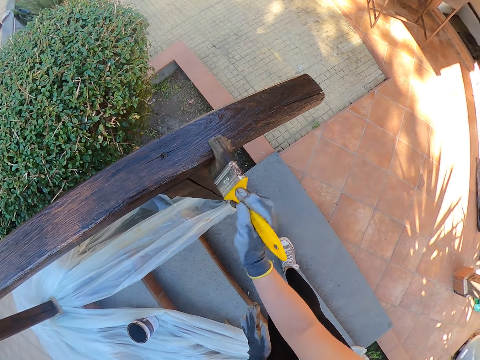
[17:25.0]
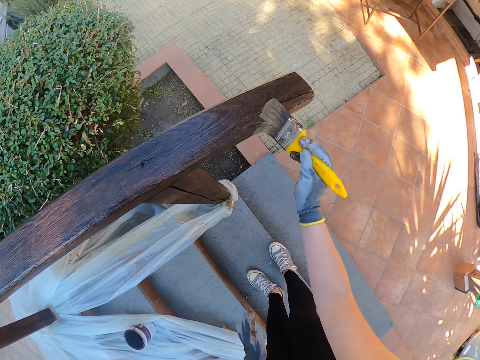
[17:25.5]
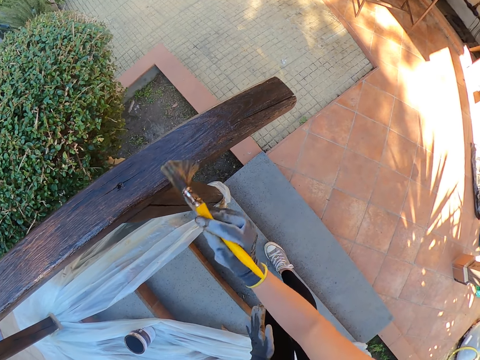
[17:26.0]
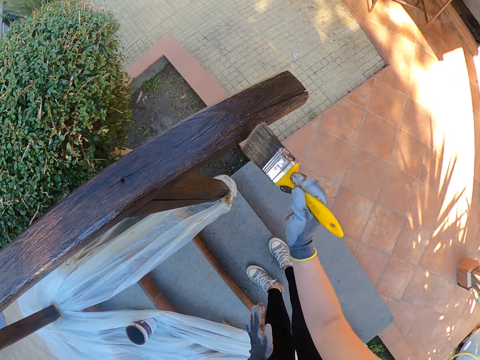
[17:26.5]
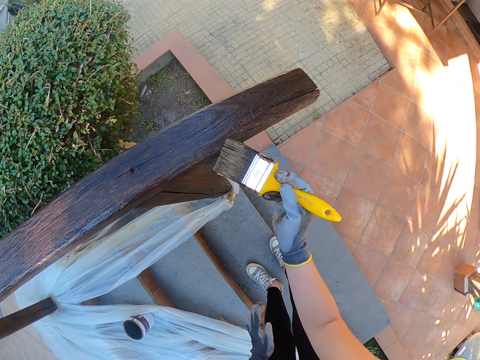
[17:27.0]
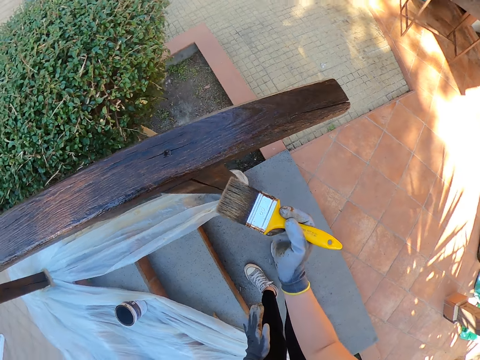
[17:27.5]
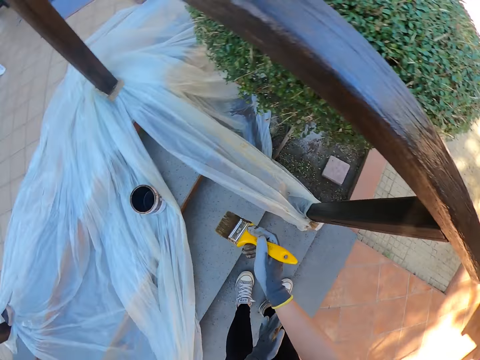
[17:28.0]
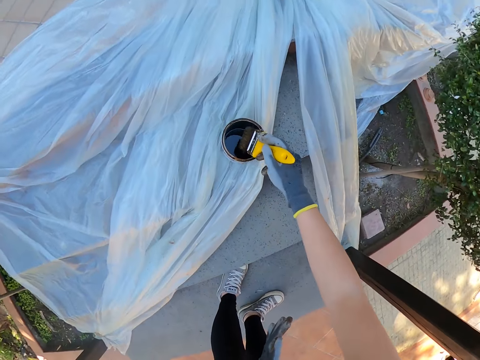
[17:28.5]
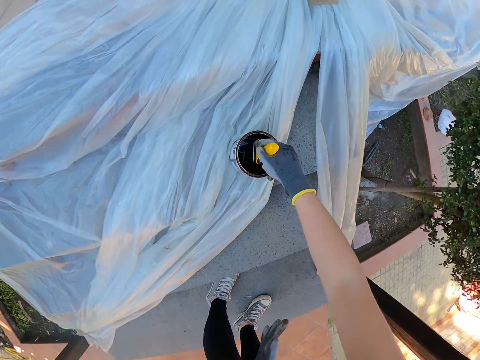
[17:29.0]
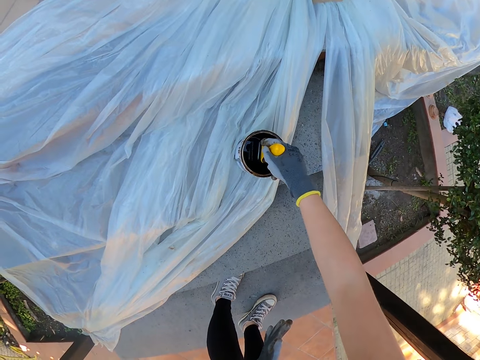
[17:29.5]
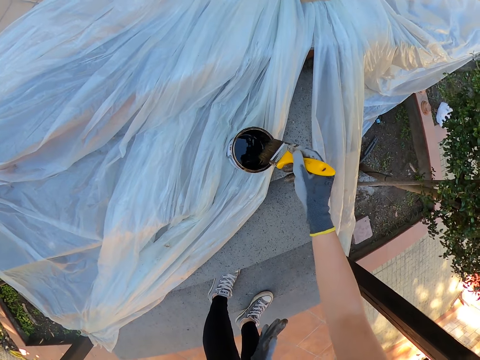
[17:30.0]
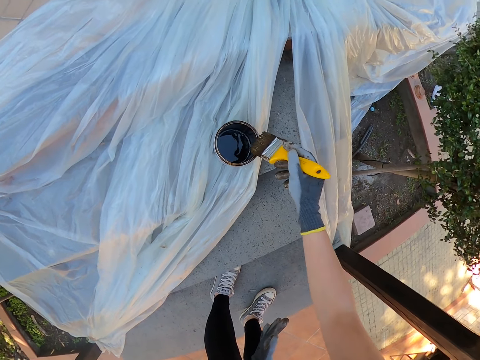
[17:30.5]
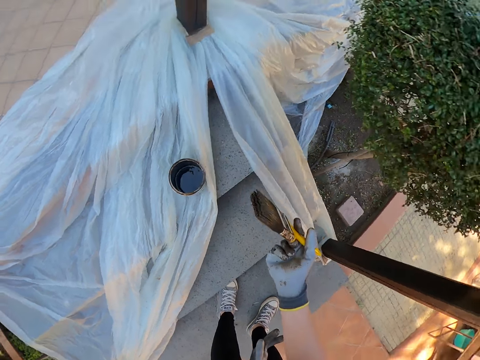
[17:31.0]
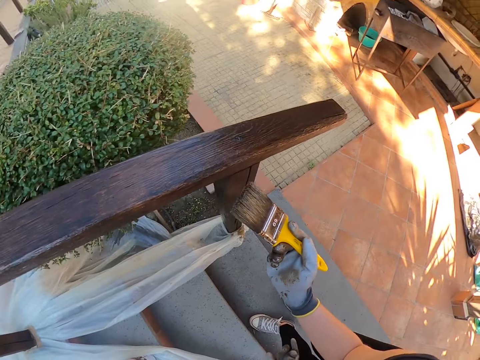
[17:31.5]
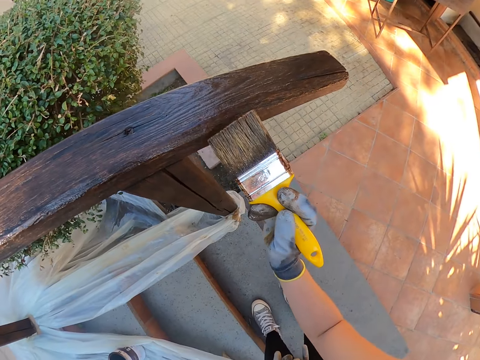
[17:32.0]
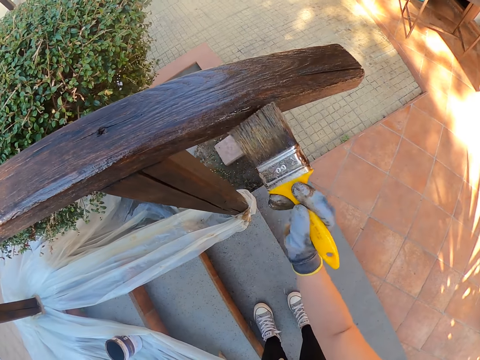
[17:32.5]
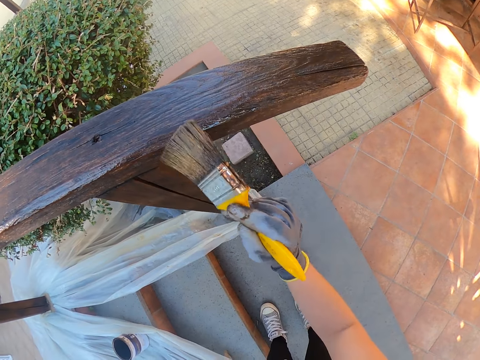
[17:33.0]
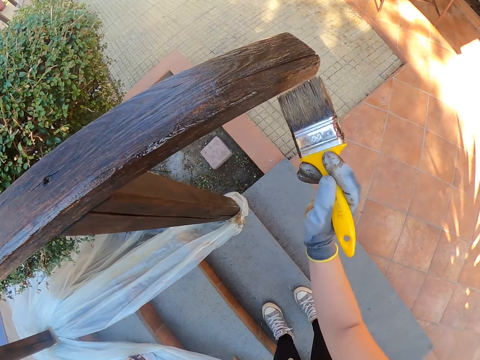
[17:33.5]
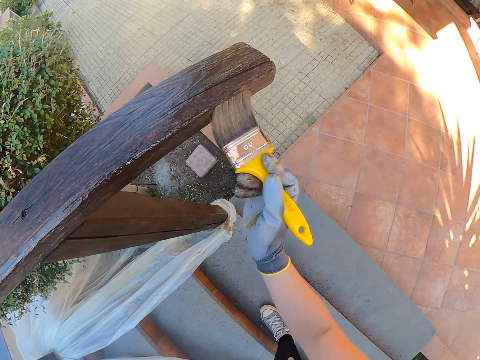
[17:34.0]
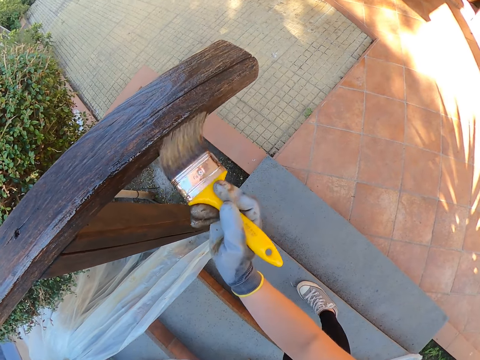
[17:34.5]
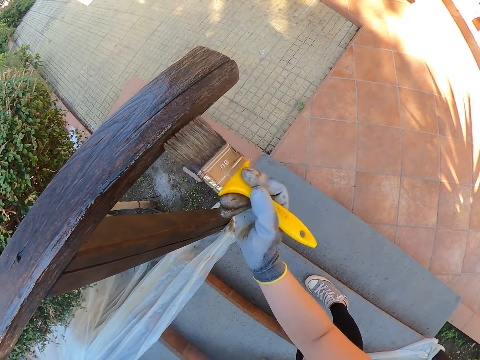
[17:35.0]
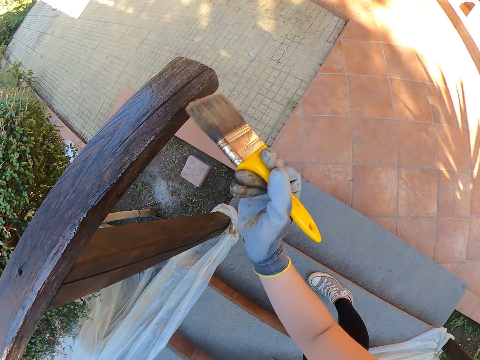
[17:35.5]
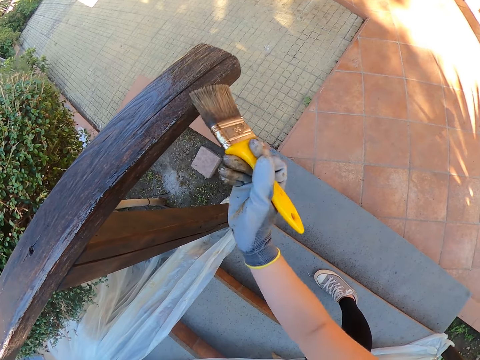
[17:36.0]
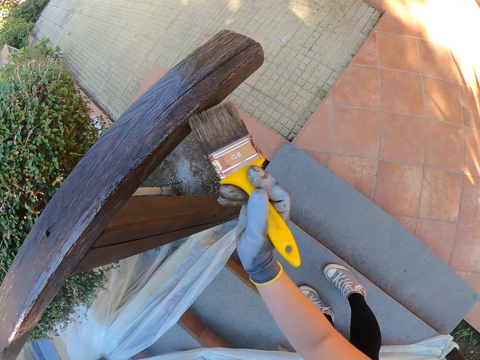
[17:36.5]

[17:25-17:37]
The camera wearer dips the paint brush in the can of paint. They drain the paint on the brush by the side of the paint can. They paint the wooden hand rail.

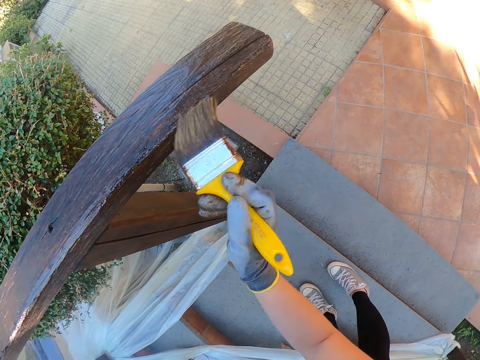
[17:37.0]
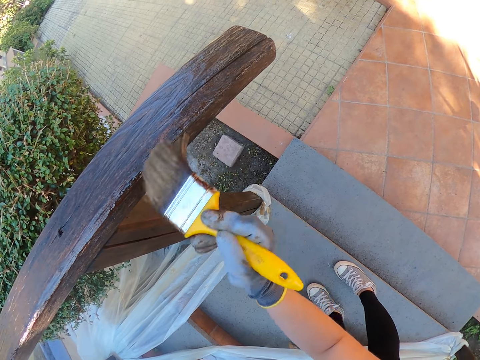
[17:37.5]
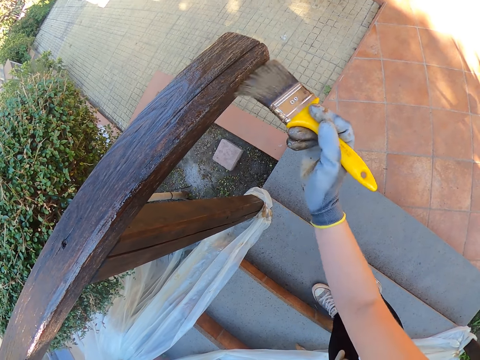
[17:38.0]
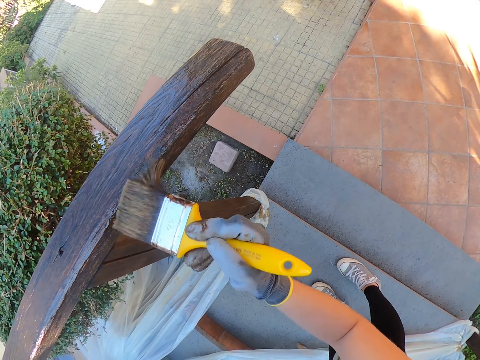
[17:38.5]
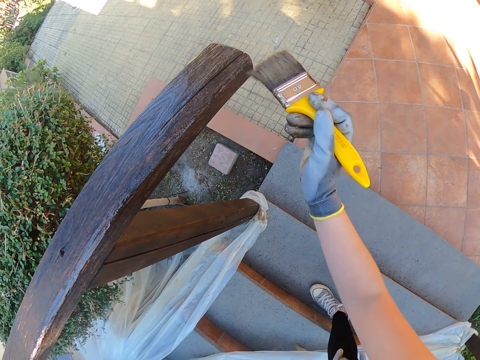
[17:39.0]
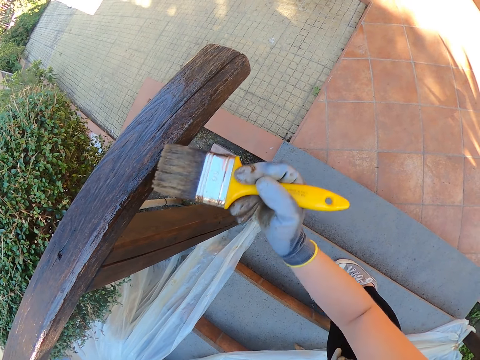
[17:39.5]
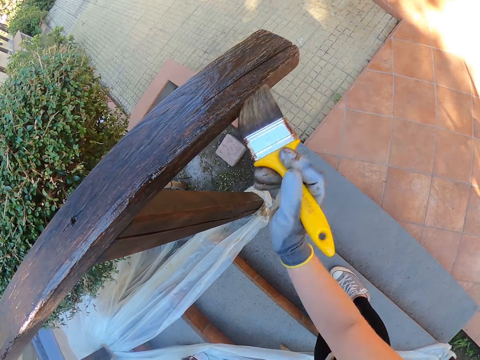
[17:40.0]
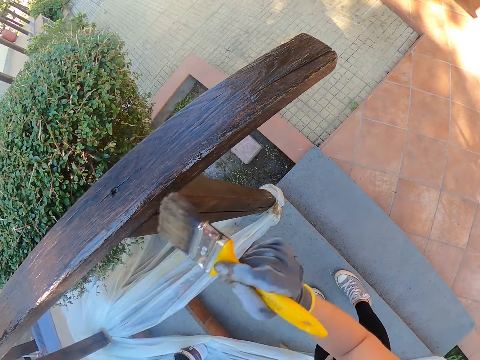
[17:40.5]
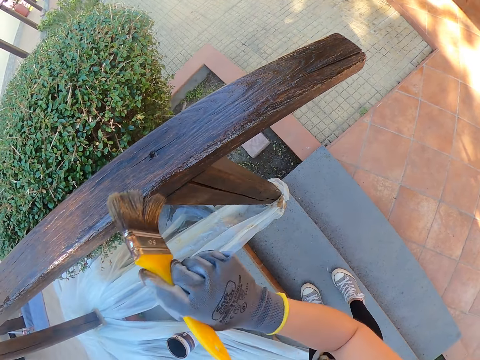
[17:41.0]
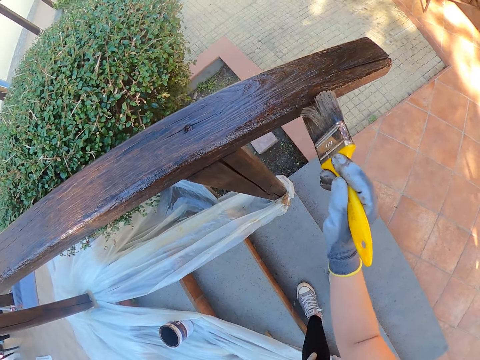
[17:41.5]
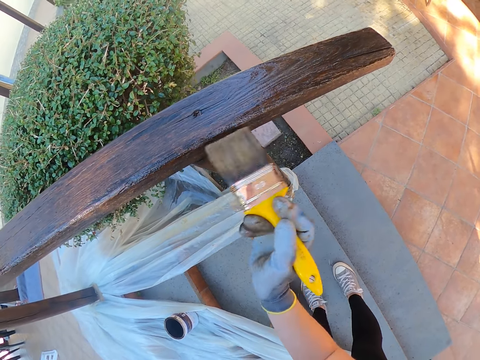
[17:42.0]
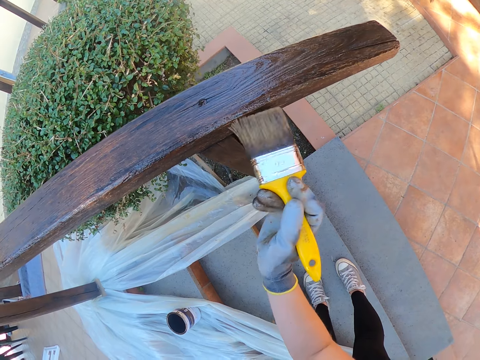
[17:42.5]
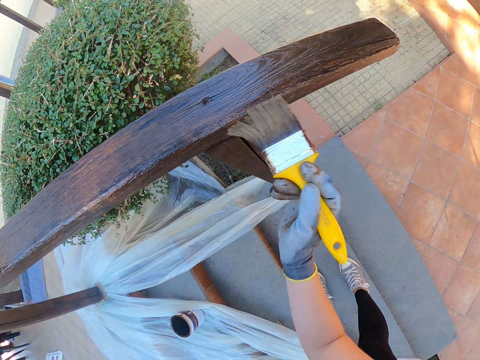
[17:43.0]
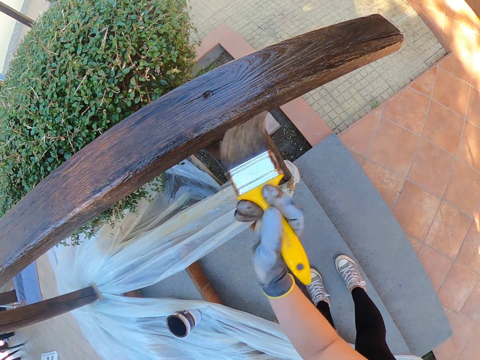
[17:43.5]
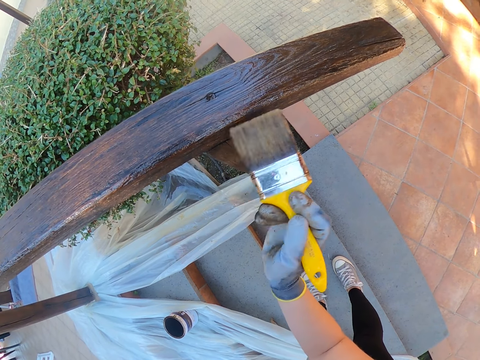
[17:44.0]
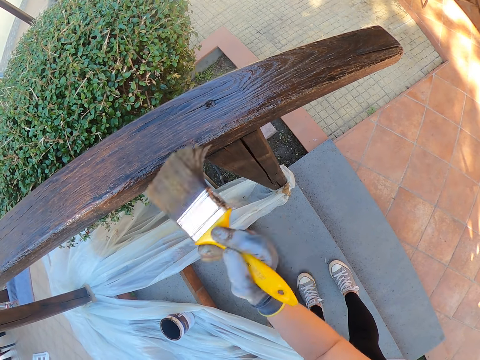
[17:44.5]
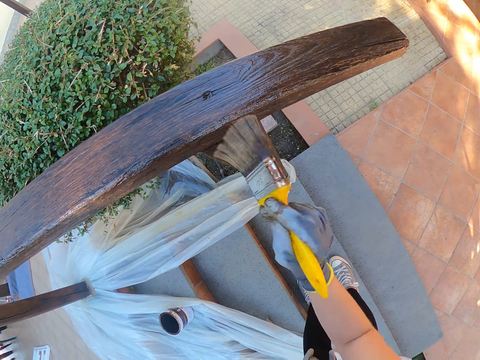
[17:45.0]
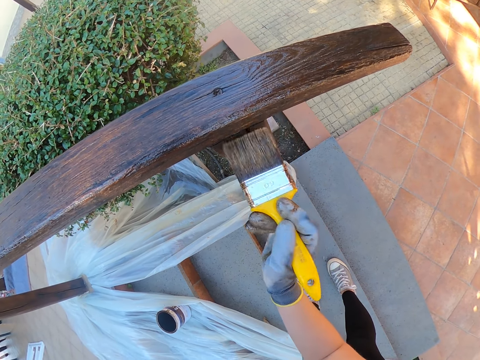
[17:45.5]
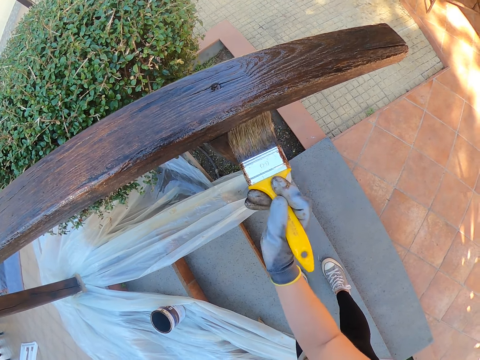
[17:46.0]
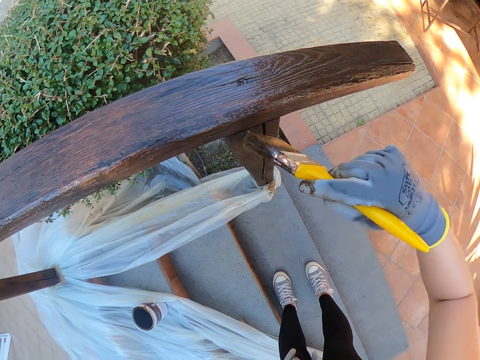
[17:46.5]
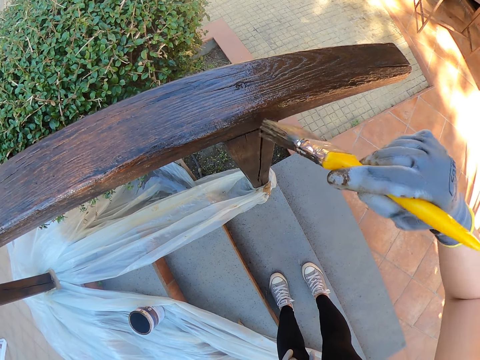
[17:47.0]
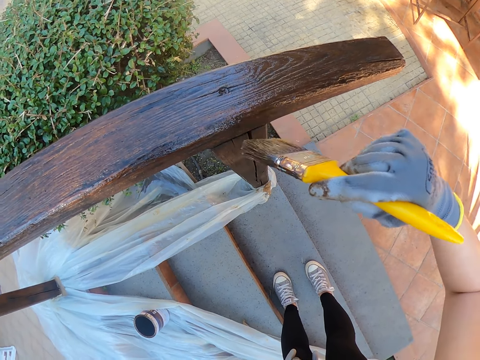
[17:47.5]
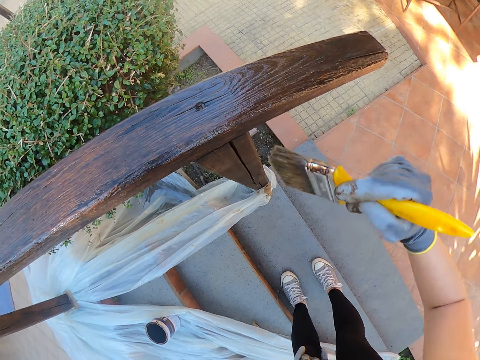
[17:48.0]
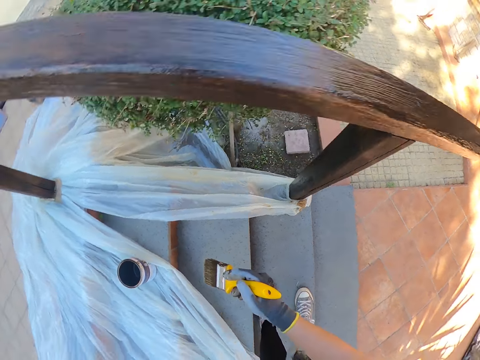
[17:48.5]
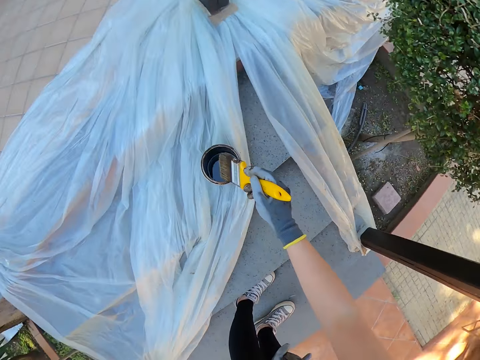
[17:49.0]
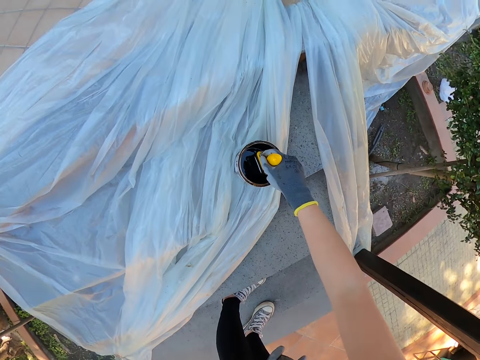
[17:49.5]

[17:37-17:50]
The camera wearer dips a brush in the paint.

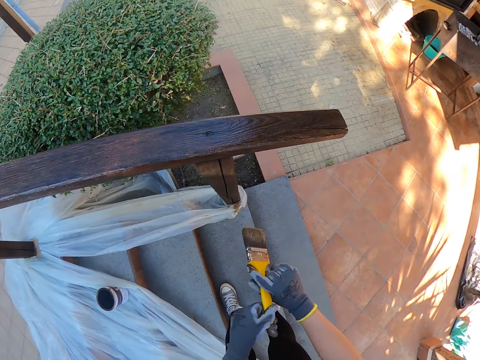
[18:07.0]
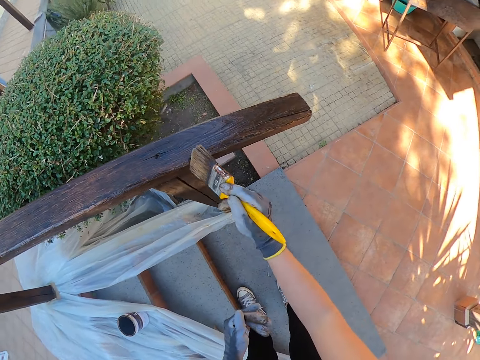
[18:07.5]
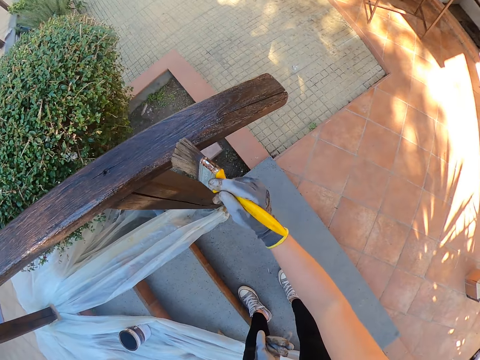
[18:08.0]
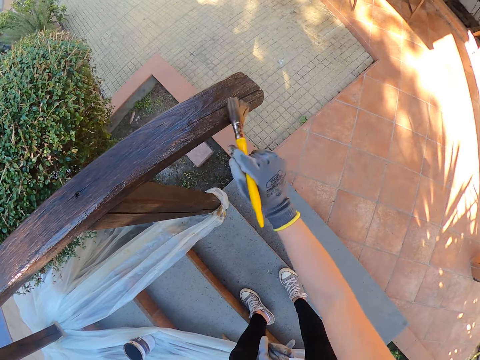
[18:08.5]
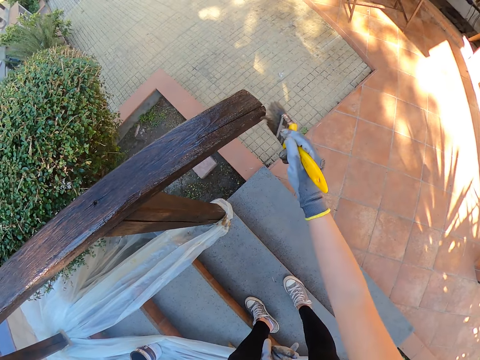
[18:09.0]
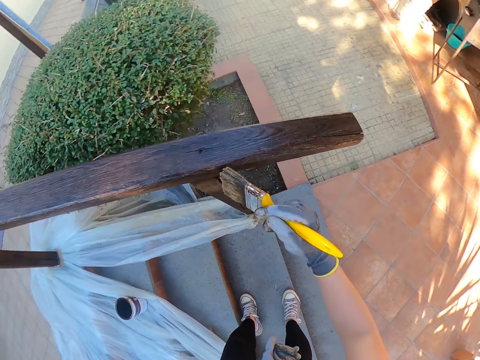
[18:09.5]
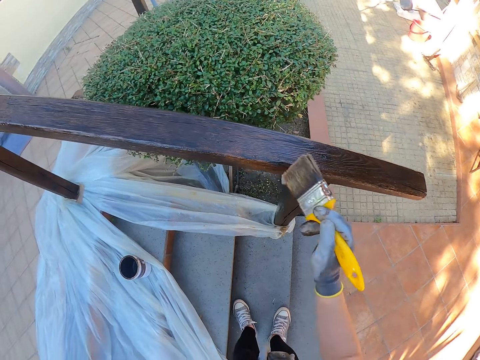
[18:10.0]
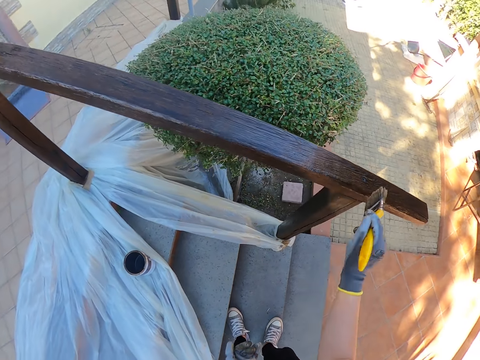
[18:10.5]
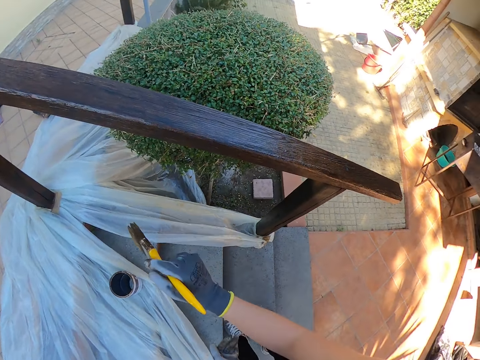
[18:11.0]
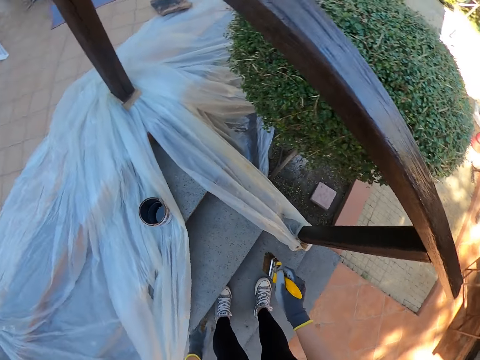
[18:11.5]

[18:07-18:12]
The camera wearer passes the paint brush to his right hand. He holds the brush. He paints the wooden hand rail.
